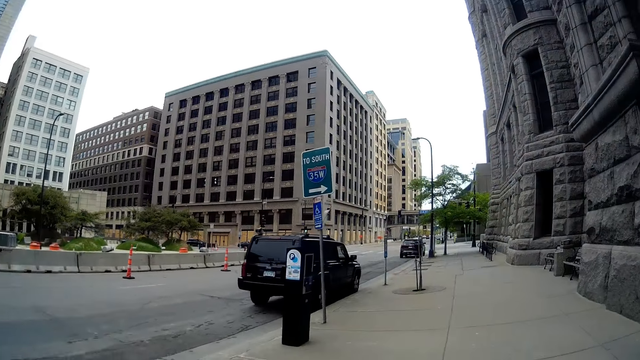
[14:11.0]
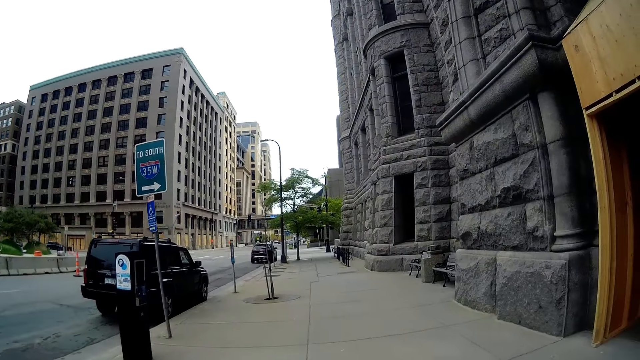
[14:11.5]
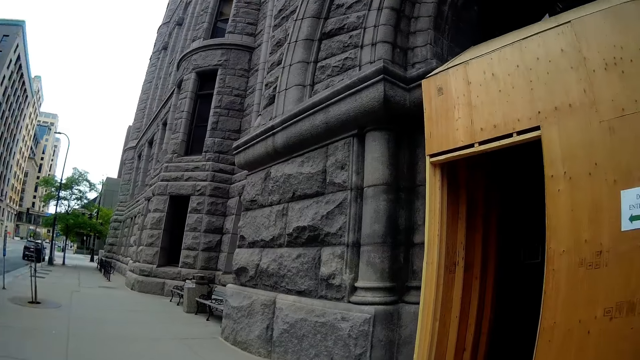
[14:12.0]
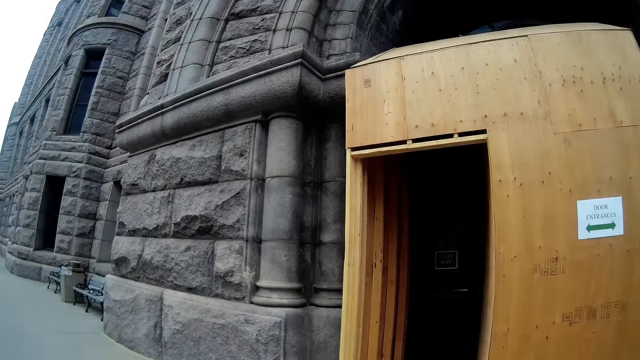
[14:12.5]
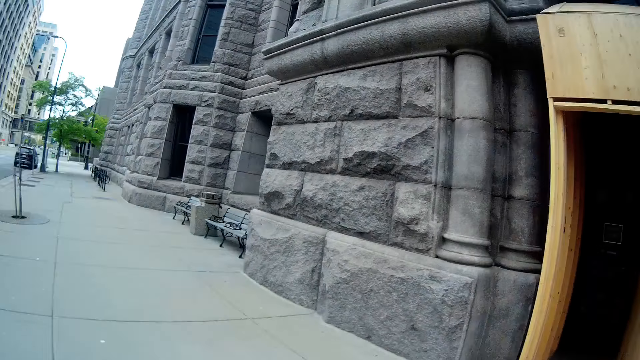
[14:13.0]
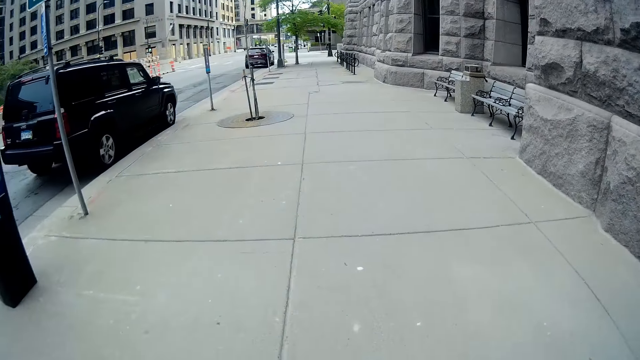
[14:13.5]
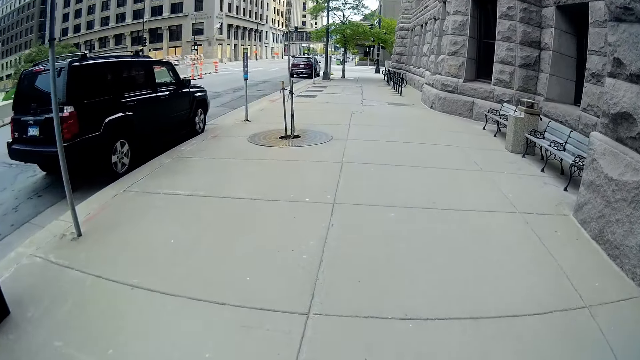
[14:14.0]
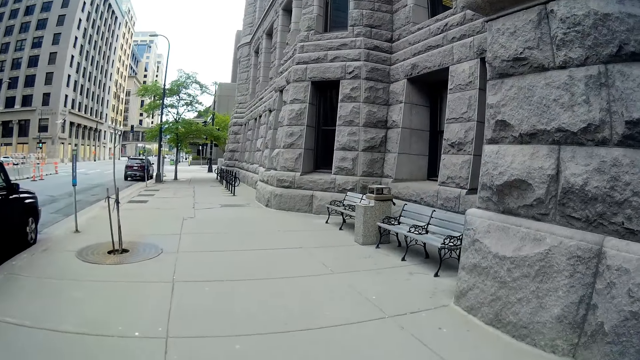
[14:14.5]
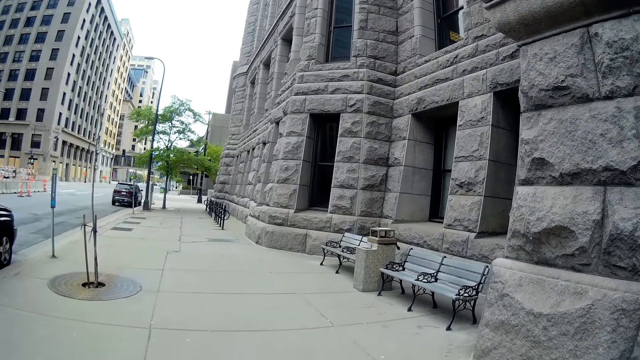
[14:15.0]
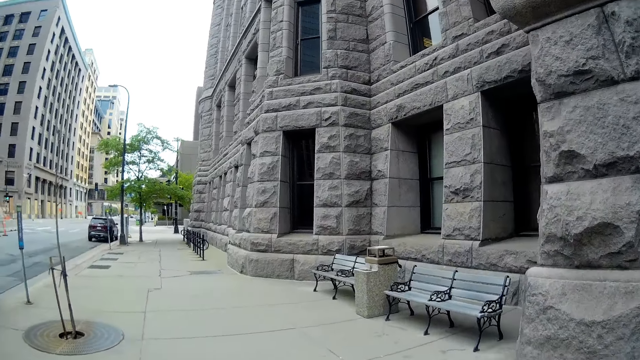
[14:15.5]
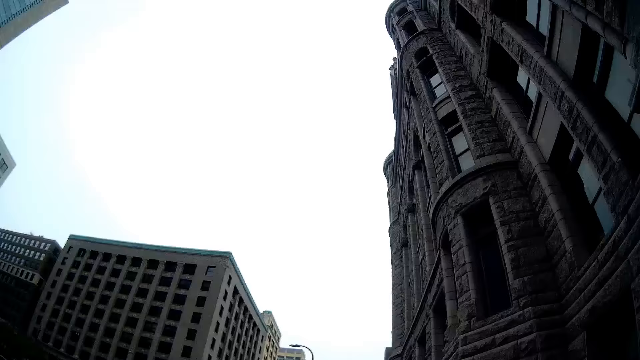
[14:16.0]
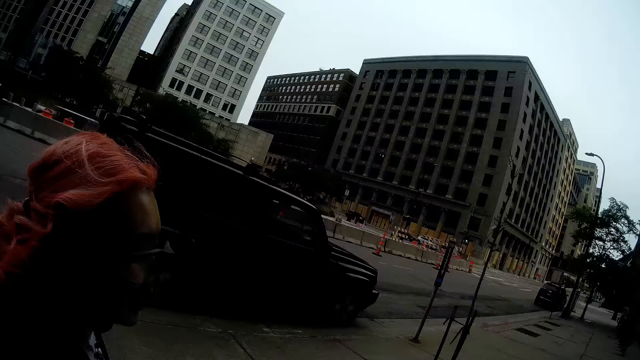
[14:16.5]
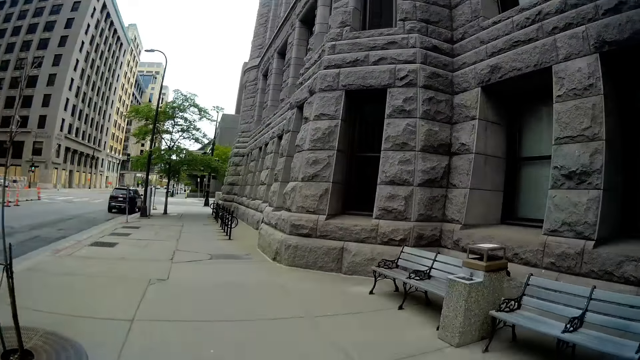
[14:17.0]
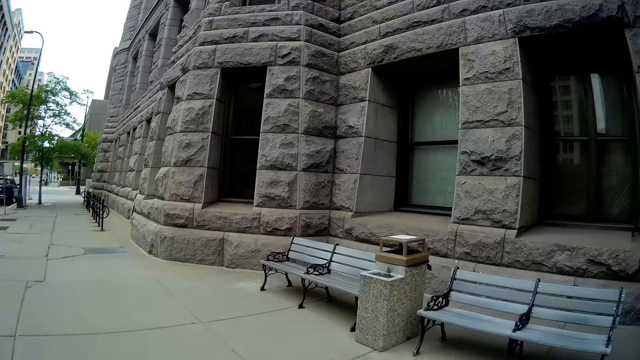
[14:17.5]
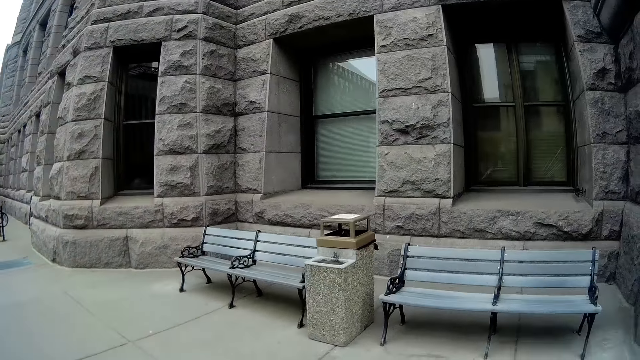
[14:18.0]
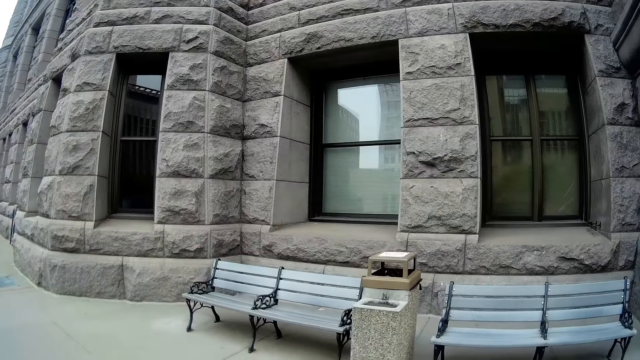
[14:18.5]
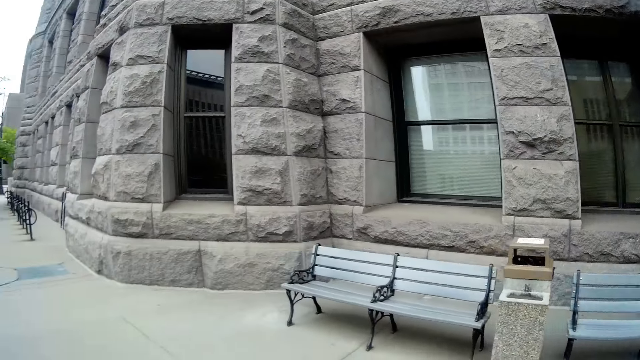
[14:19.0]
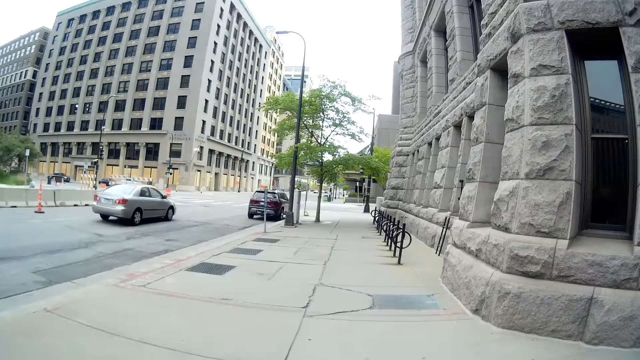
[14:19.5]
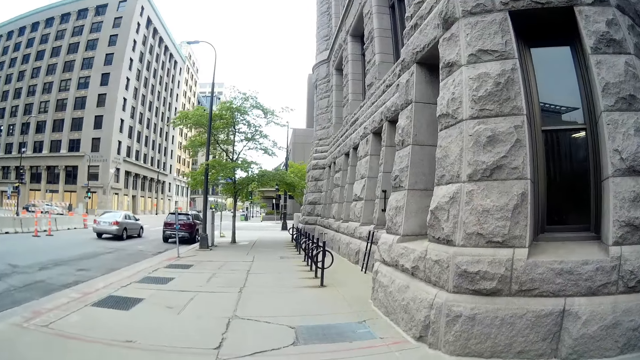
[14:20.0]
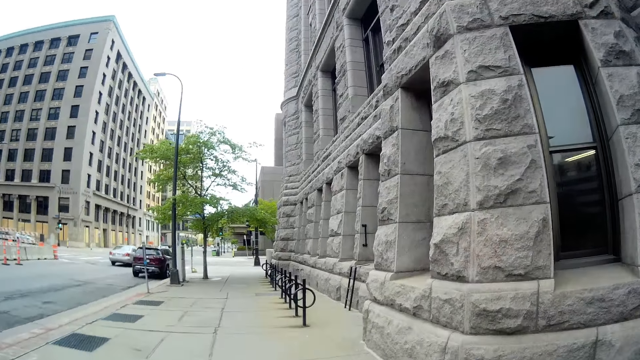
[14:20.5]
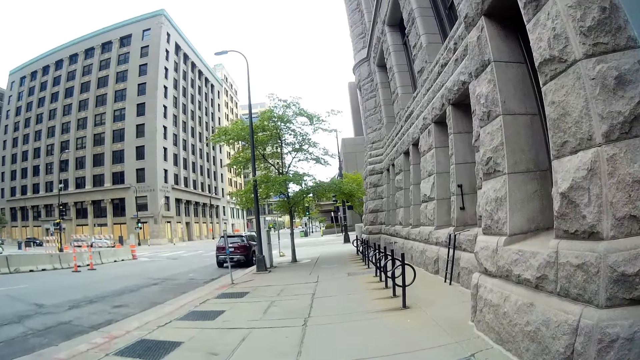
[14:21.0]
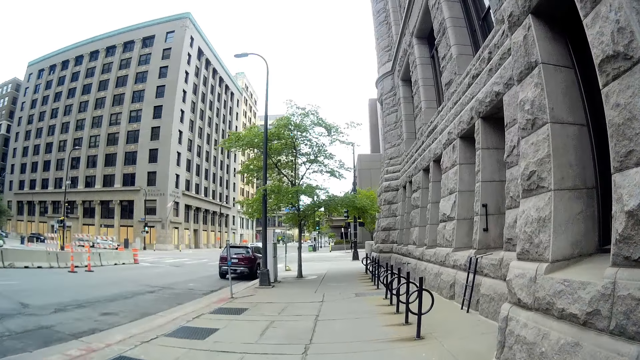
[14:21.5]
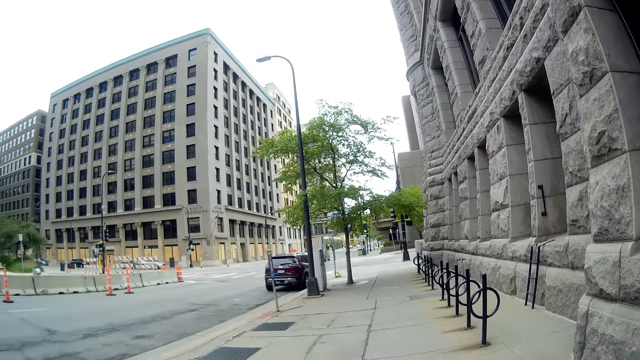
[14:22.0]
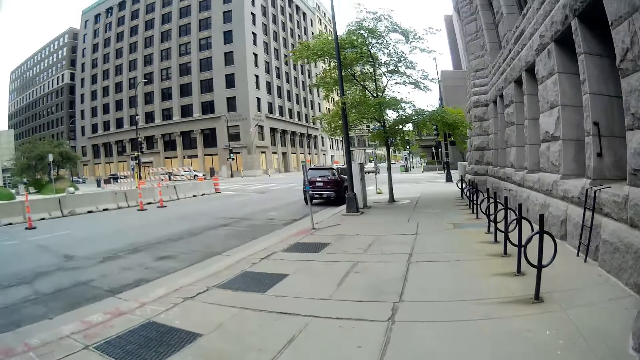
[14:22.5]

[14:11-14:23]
The woman converses with the camera wearer. A silver car drives past the camera wearer and the woman.

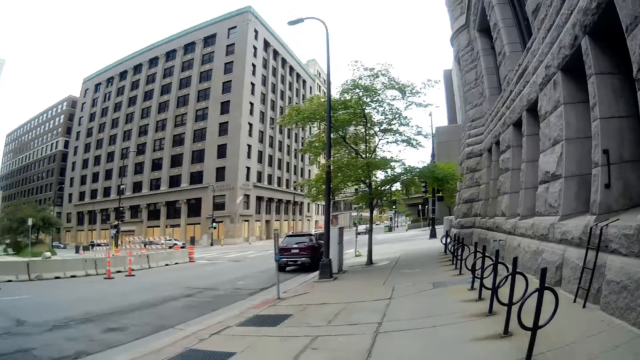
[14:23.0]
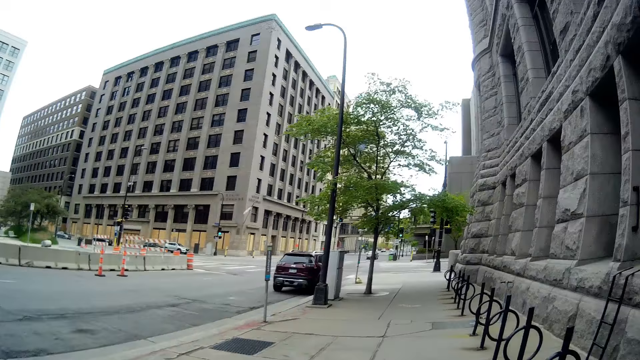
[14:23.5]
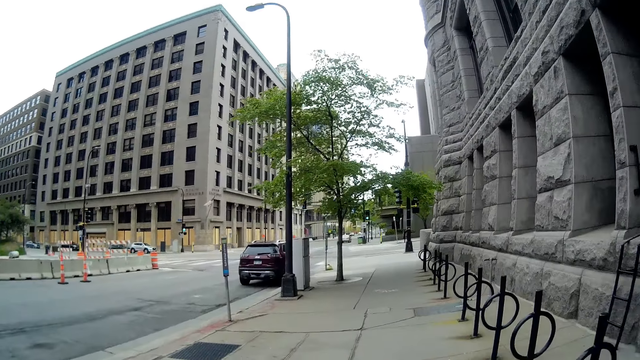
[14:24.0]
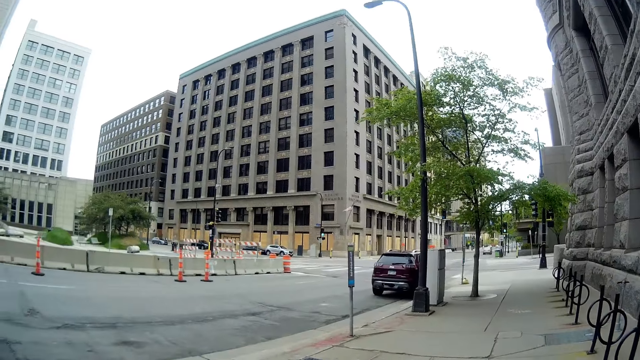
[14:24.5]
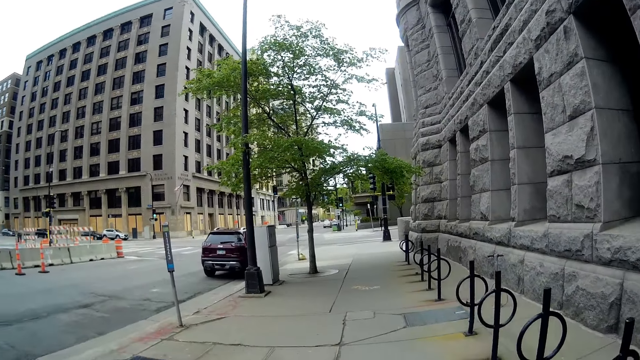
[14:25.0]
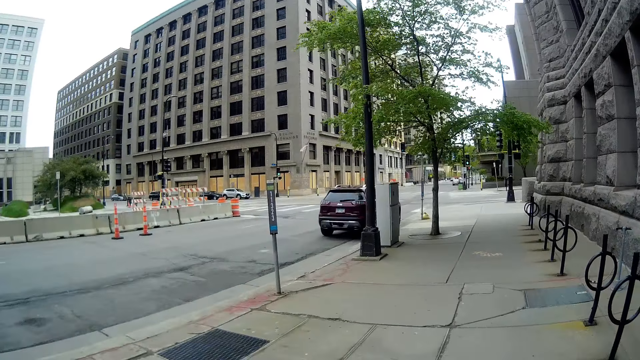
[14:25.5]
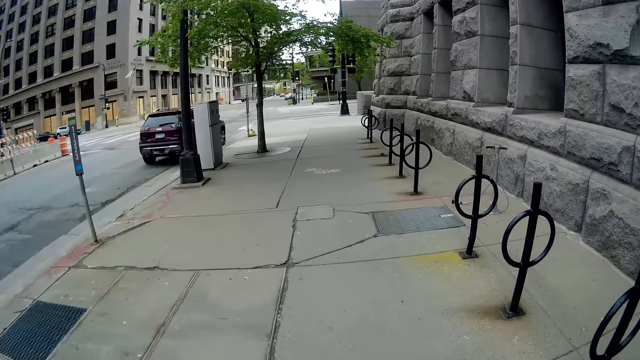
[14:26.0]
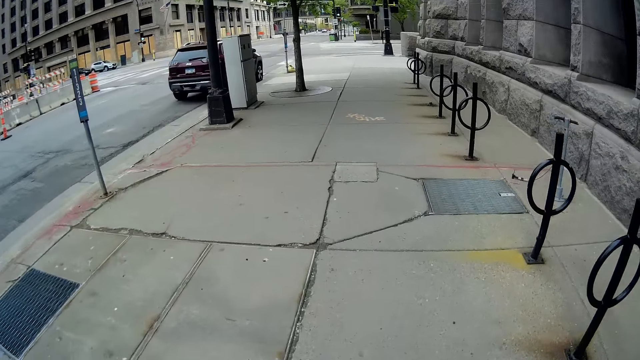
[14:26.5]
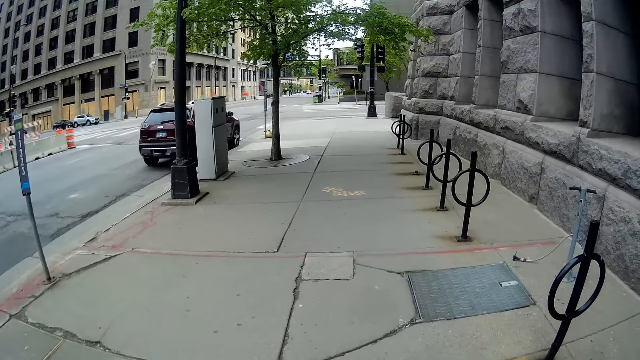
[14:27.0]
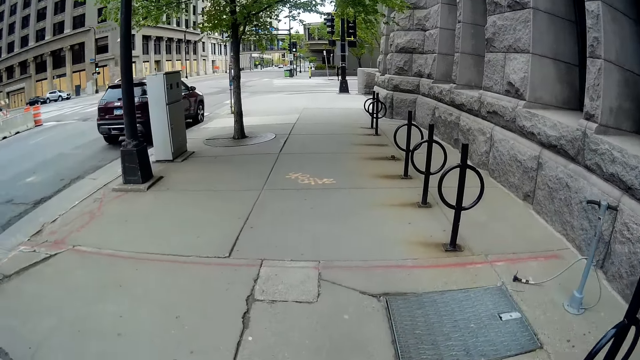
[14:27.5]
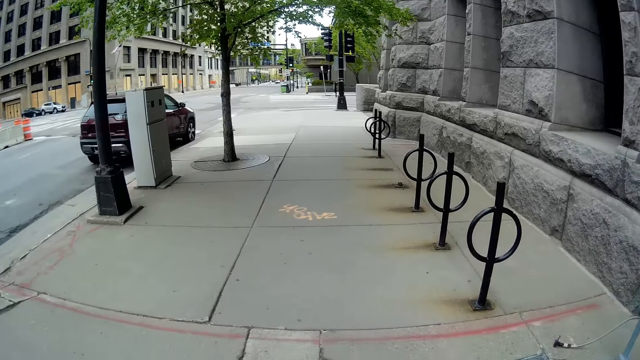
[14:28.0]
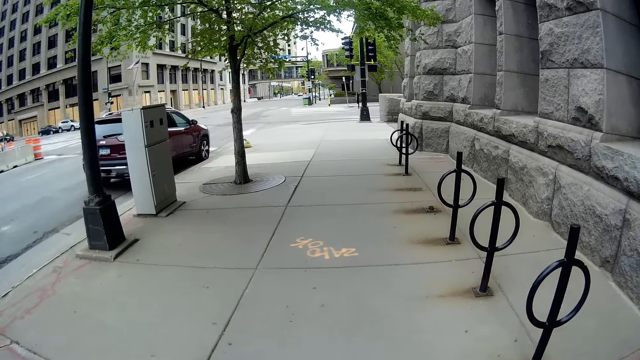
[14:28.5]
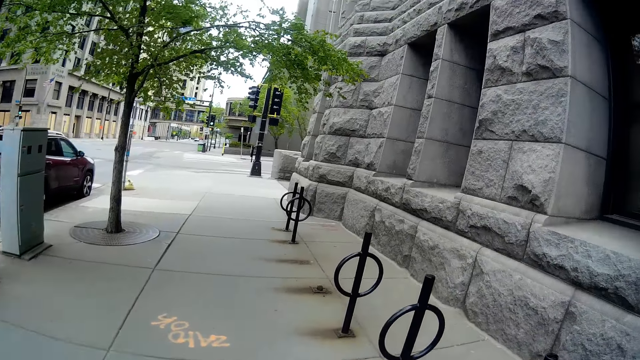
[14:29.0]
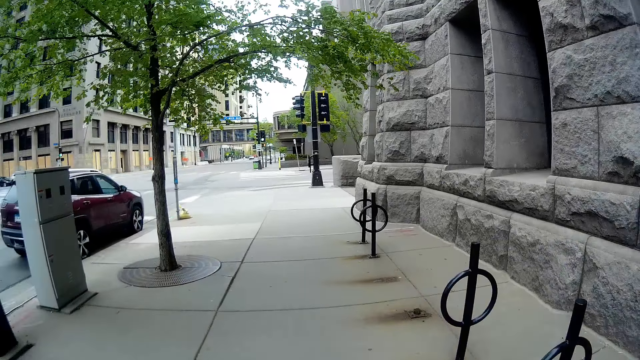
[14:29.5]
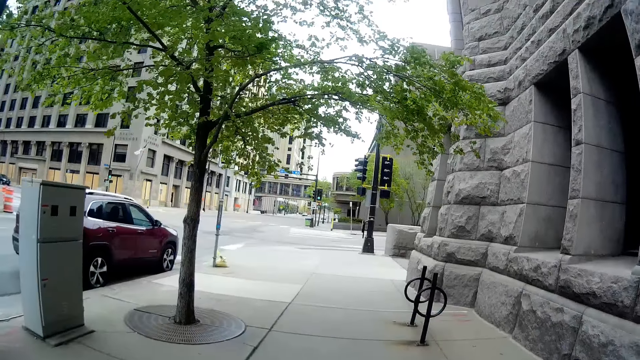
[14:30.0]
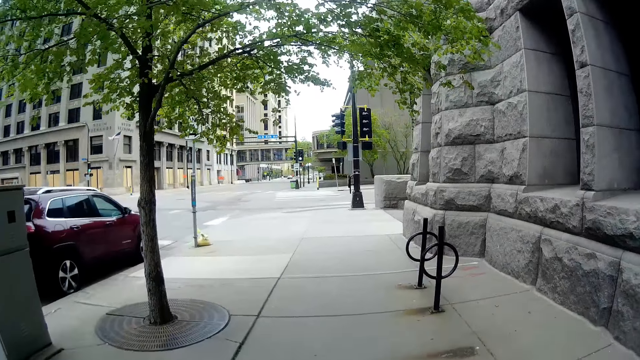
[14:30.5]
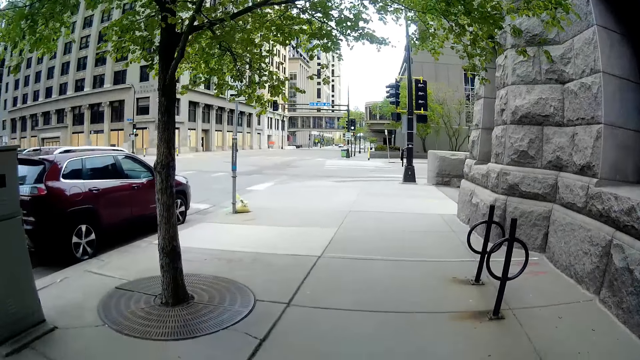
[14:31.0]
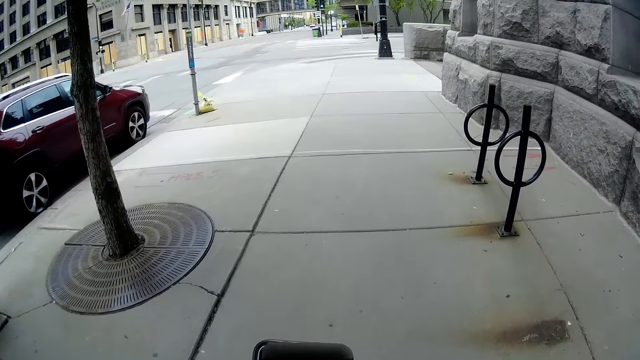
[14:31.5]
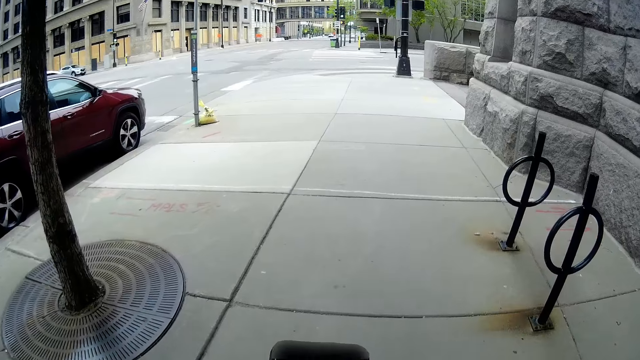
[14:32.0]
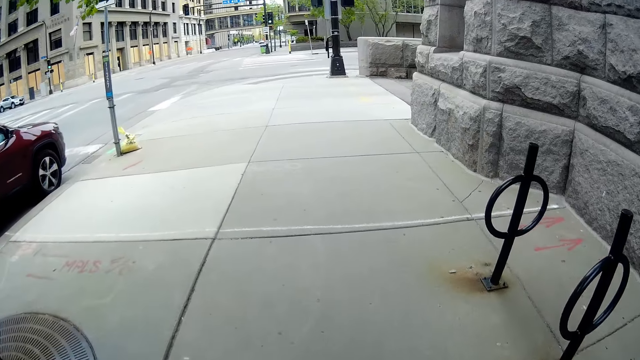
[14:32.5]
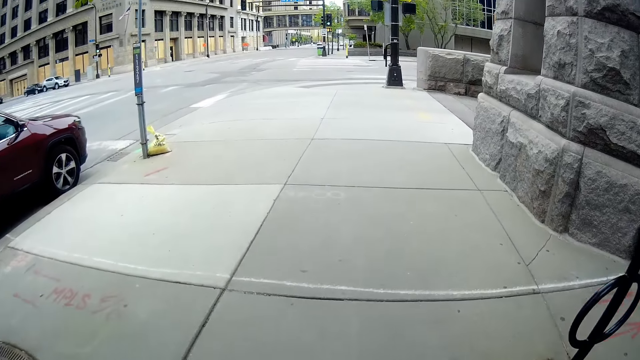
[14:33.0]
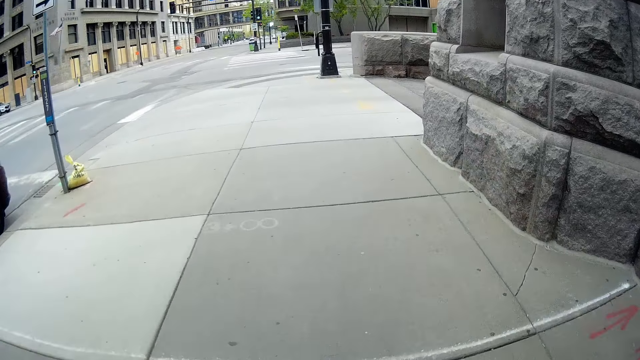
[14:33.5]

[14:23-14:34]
The camera wearer converses with the woman.
